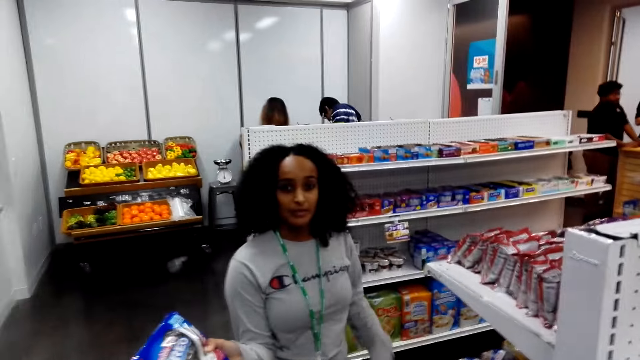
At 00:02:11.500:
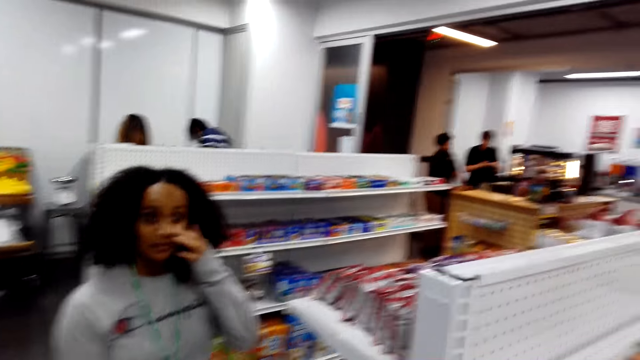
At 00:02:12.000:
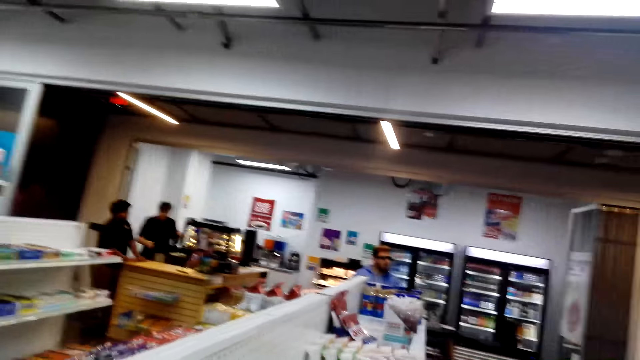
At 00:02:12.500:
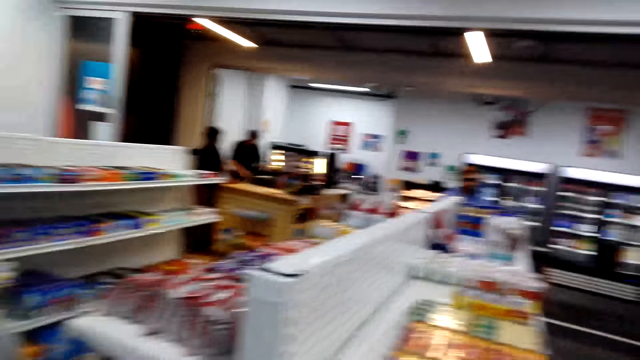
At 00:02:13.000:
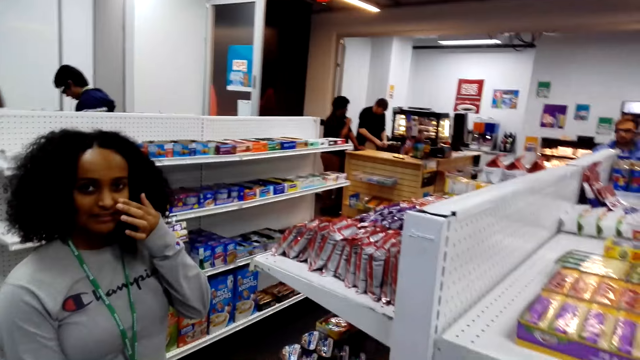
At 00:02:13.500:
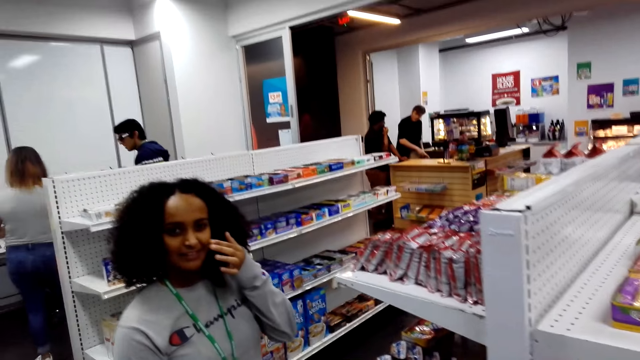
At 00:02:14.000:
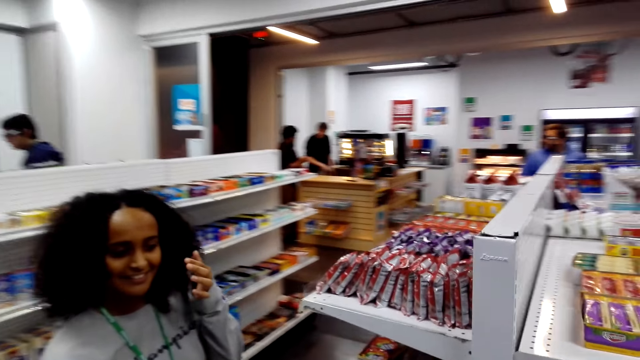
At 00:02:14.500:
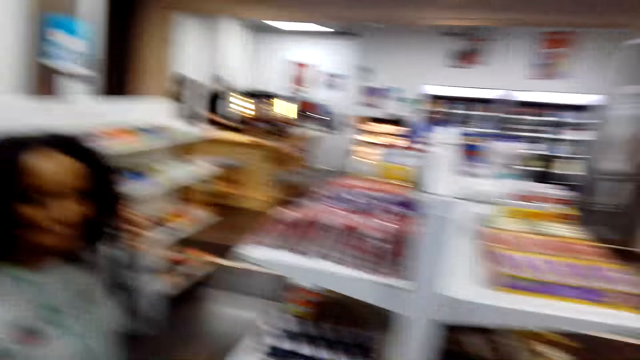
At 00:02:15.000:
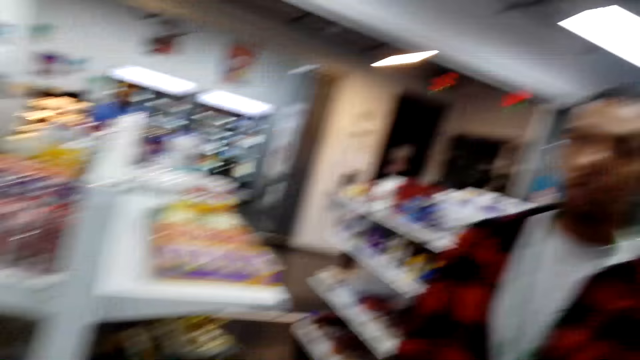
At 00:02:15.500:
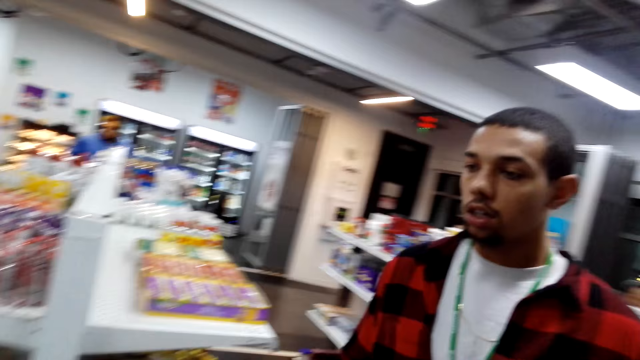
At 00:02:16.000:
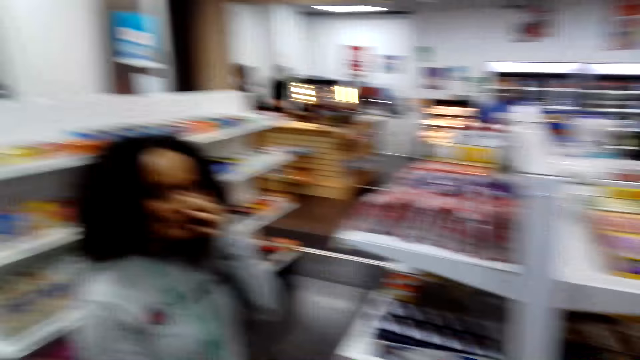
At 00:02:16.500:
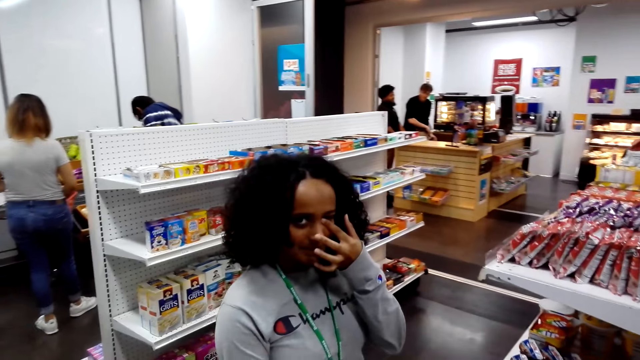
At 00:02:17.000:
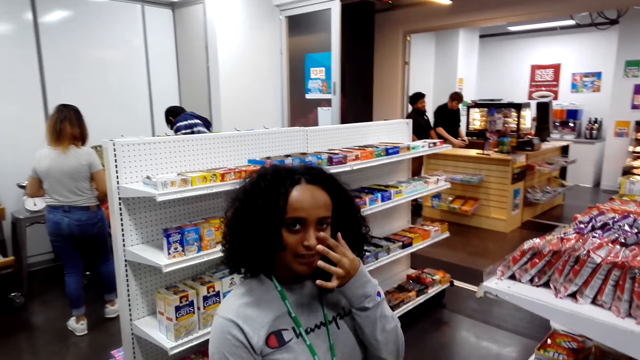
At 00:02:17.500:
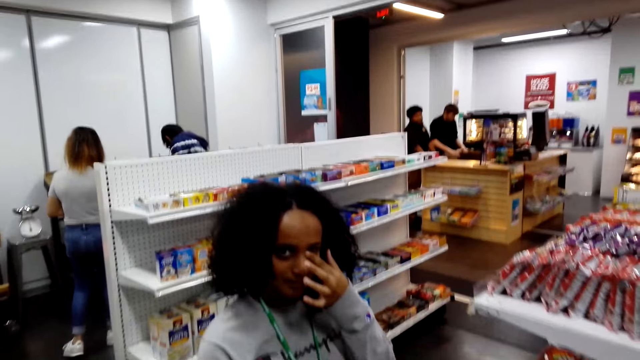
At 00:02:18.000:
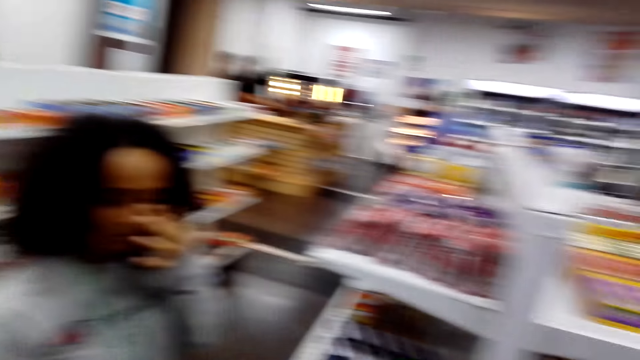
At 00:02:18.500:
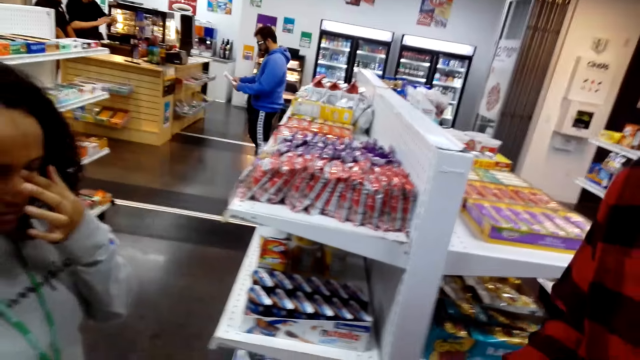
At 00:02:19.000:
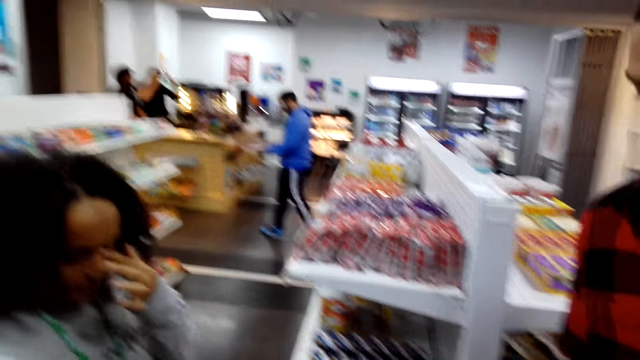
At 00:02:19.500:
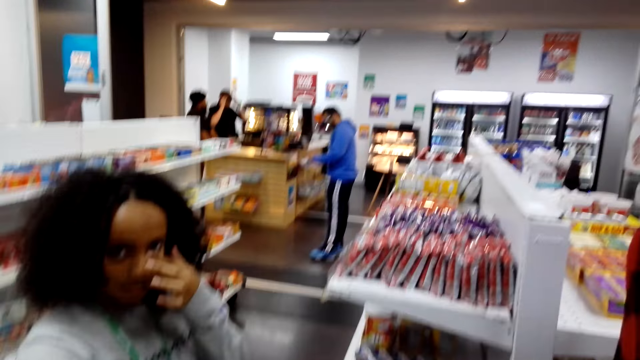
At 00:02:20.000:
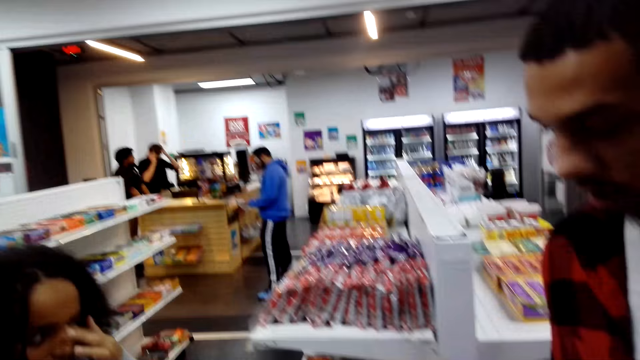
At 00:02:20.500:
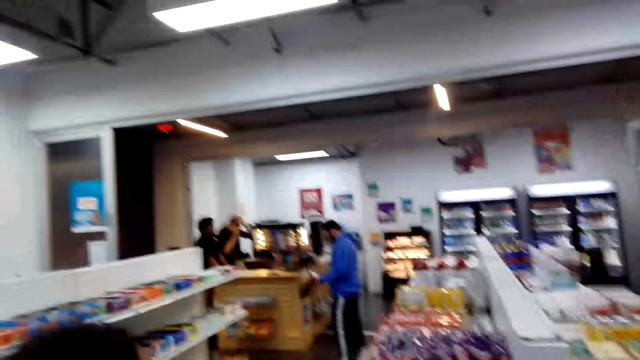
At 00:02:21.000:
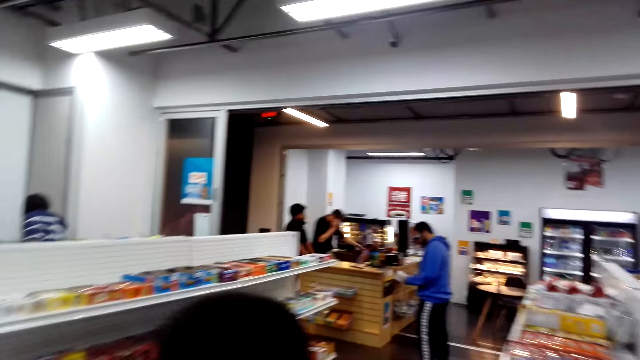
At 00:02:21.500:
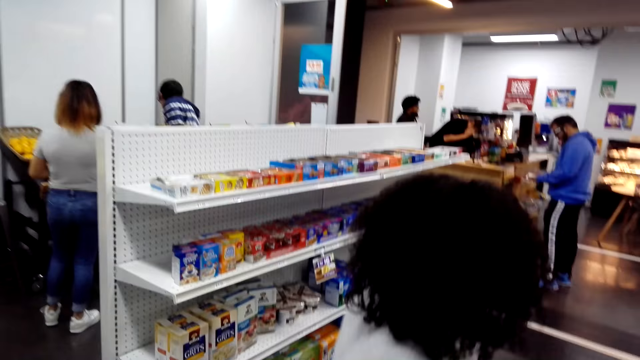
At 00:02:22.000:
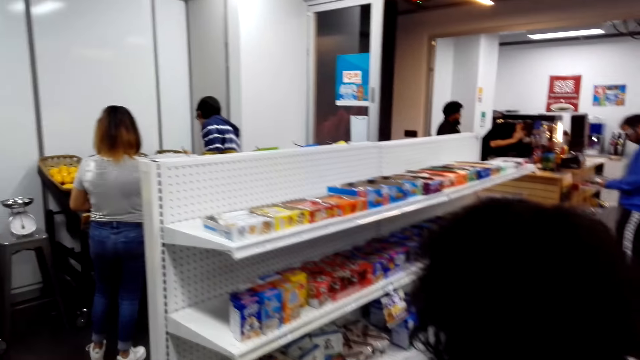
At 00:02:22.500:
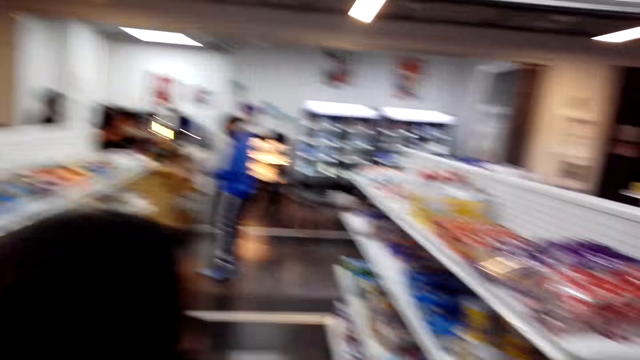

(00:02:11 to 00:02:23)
A person moves near the cashier desk. A woman lifts a packet of Oreo. She moves the hand to the eye and touches the face. Another person talks to the woman. Another person walks to the shelf. Another person holds a packet.

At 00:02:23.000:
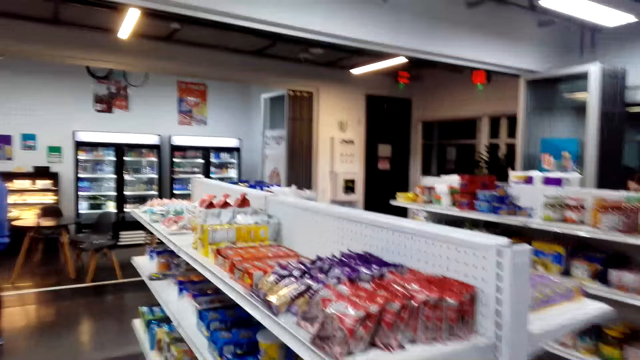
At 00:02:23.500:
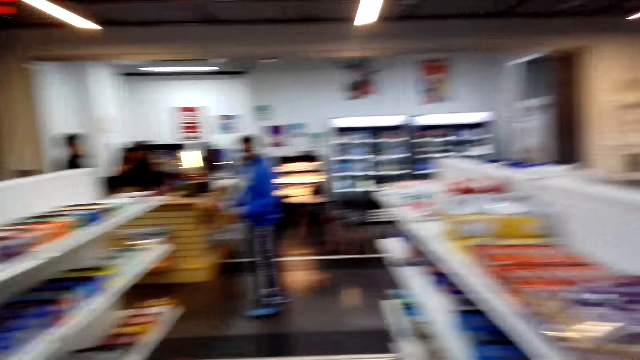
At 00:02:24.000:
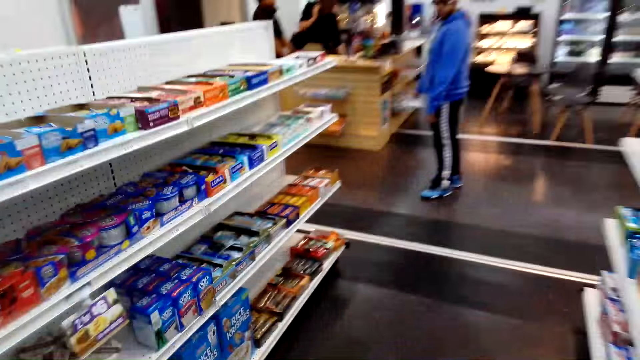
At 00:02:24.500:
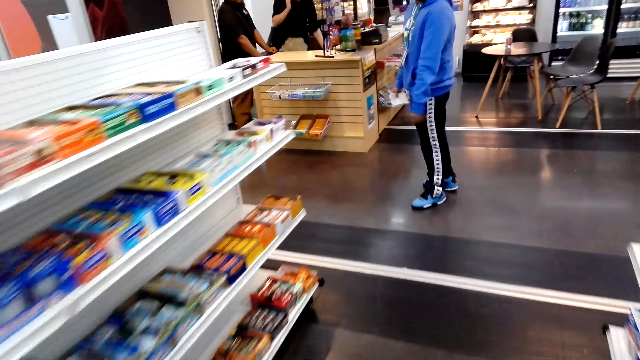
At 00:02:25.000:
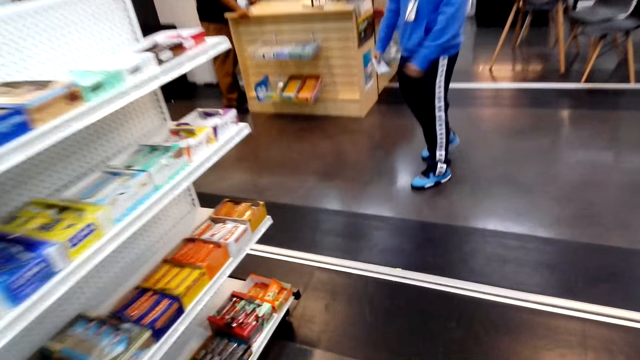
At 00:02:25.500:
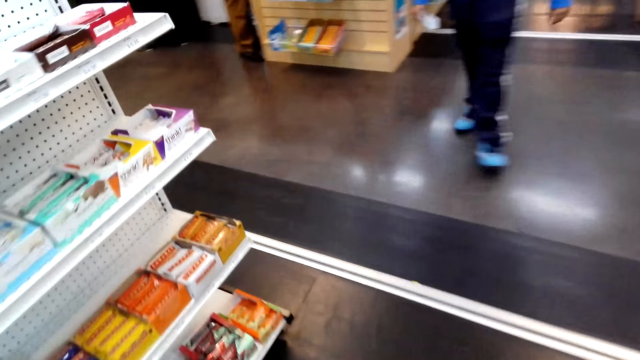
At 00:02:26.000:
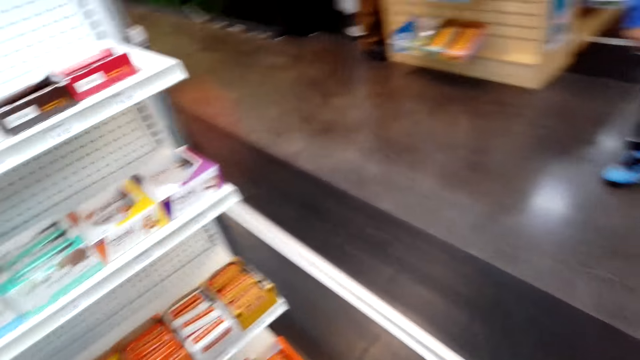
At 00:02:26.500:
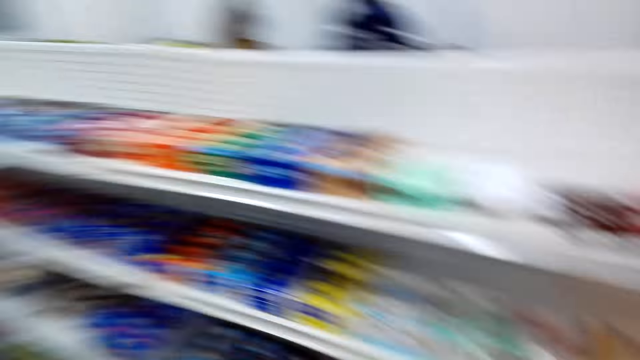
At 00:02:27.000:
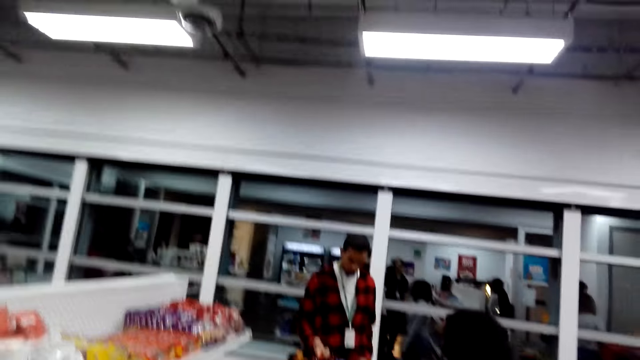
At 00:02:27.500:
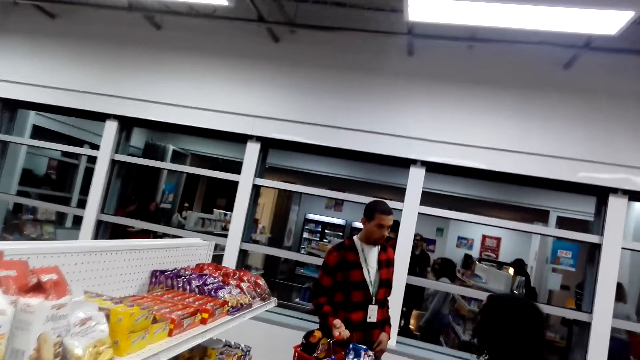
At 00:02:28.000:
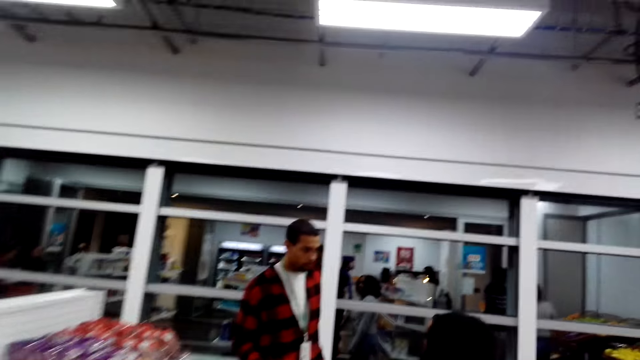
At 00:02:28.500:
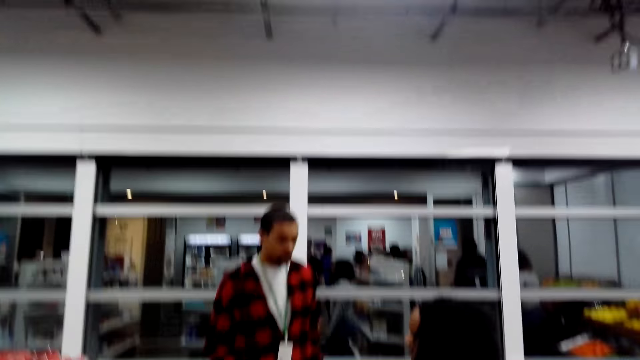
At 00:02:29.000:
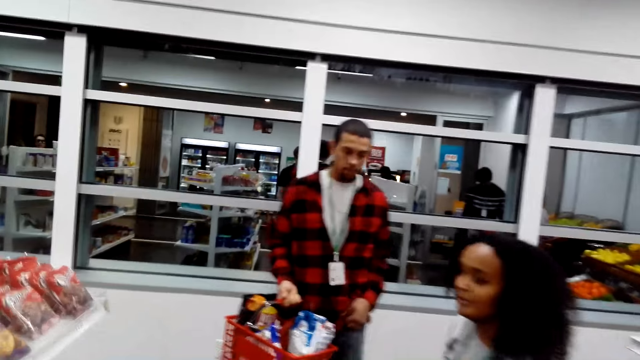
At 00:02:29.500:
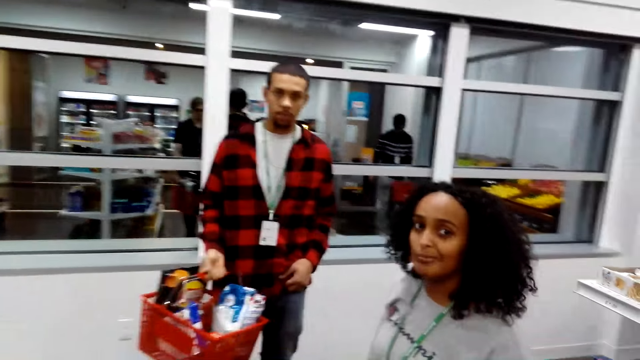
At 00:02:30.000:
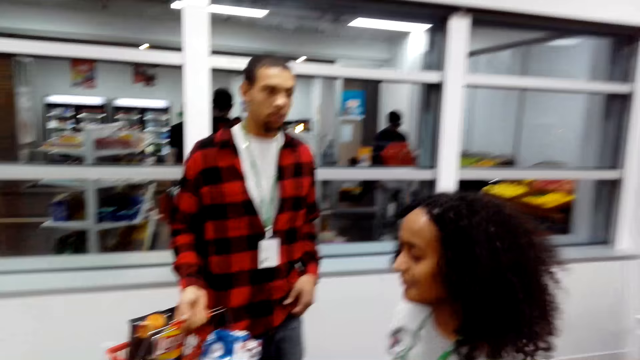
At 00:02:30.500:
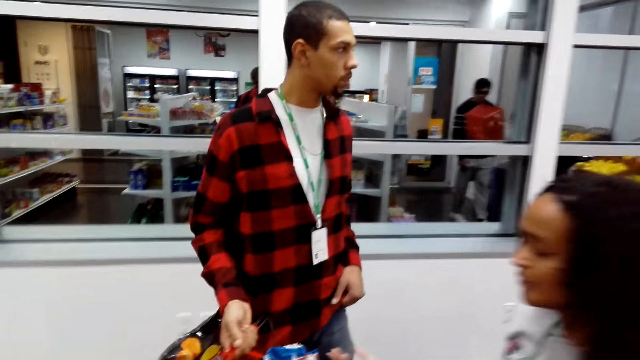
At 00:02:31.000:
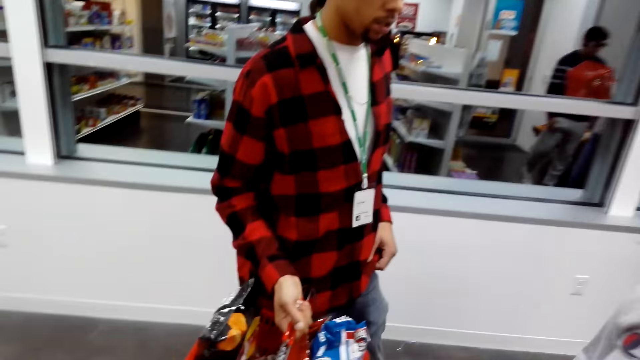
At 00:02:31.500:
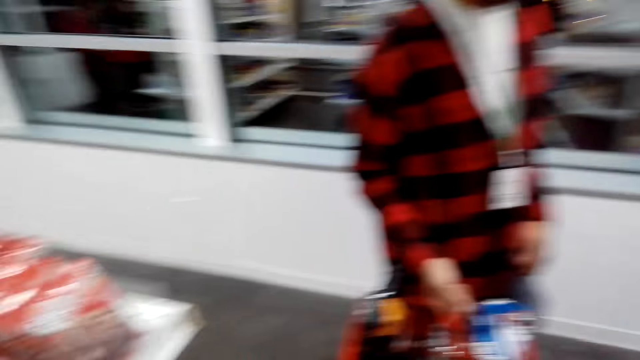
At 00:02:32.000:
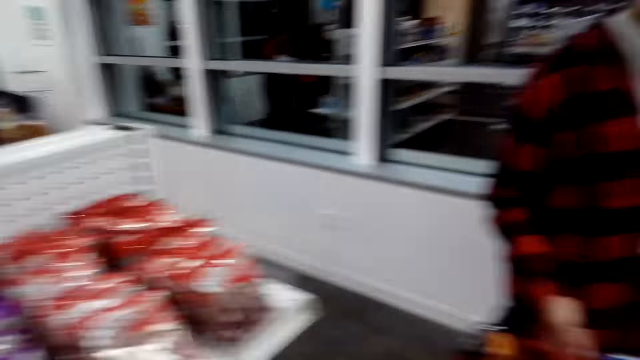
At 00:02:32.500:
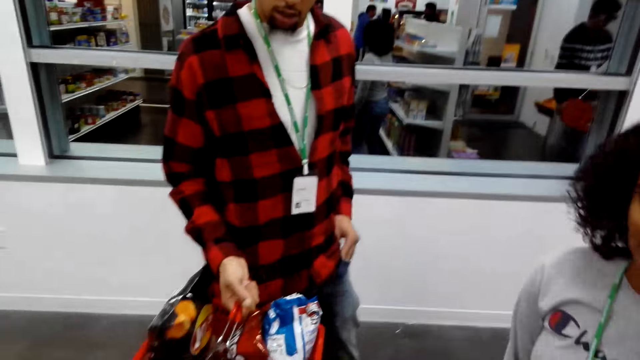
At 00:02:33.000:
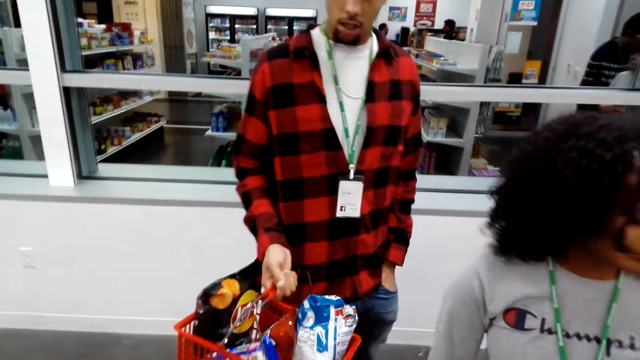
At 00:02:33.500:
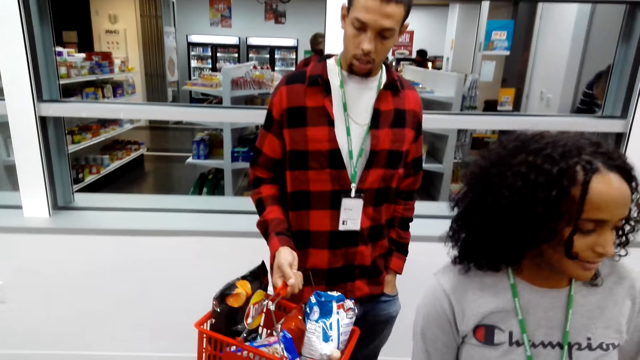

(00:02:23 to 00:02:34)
The camera wearer walks in a supermarket. A person carries the basket. Another person talks to the first person.
